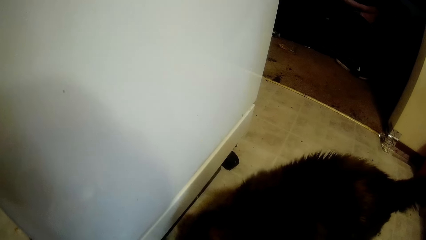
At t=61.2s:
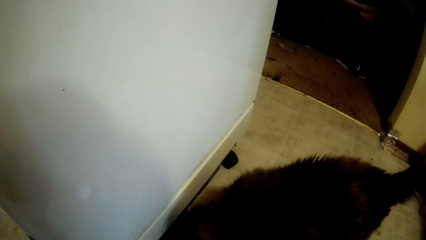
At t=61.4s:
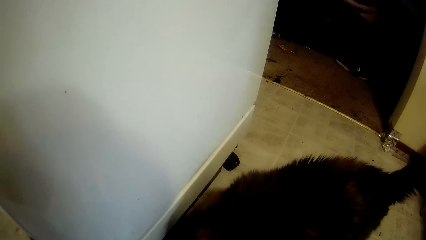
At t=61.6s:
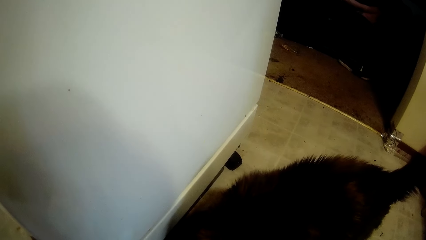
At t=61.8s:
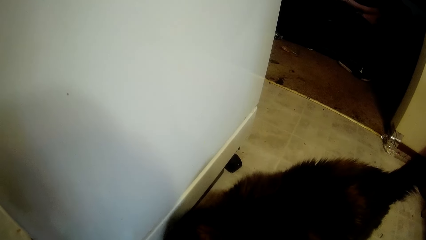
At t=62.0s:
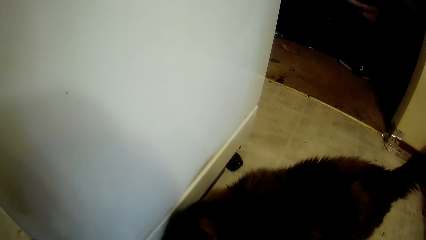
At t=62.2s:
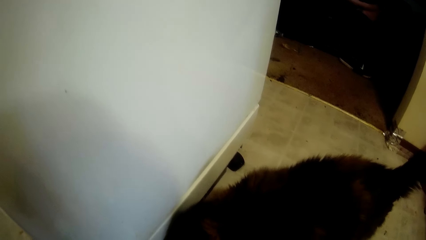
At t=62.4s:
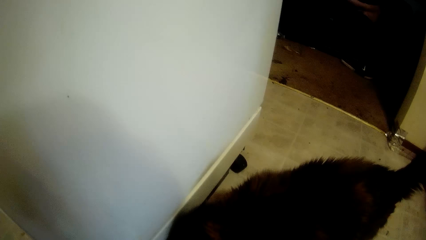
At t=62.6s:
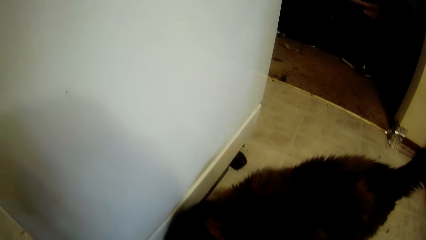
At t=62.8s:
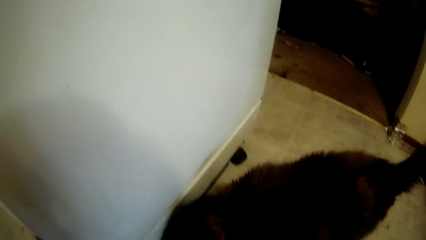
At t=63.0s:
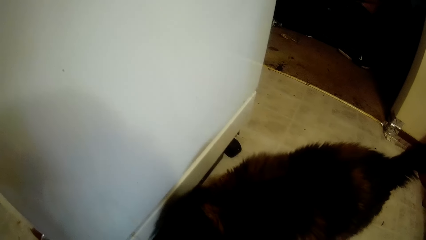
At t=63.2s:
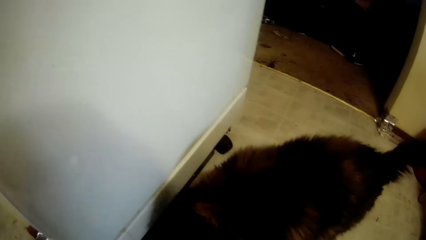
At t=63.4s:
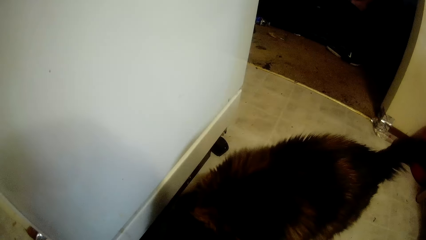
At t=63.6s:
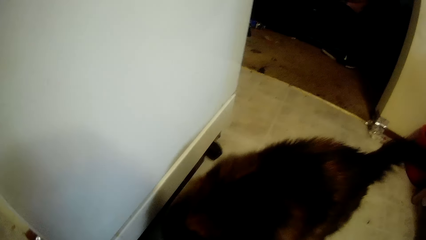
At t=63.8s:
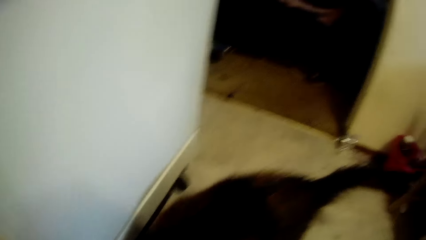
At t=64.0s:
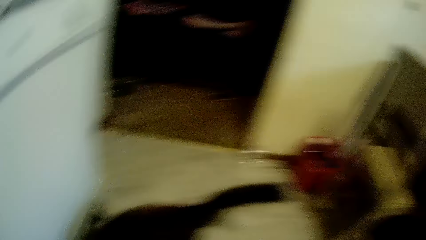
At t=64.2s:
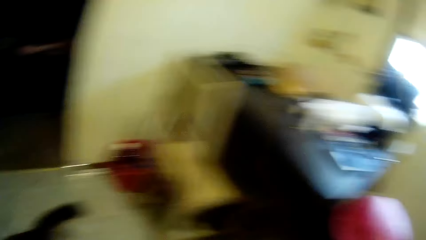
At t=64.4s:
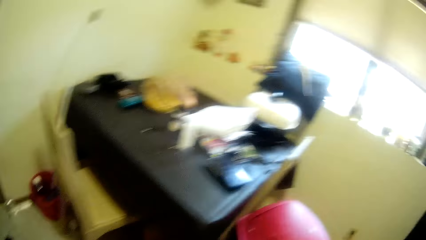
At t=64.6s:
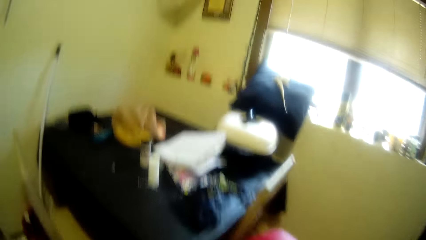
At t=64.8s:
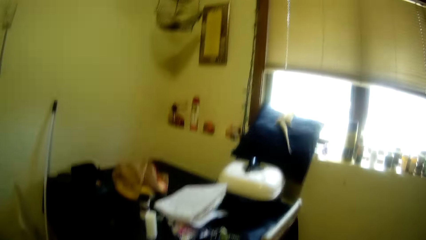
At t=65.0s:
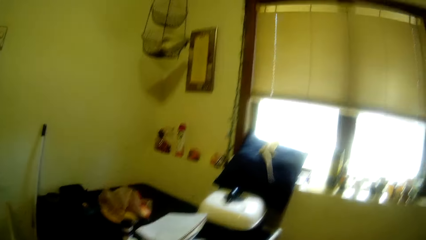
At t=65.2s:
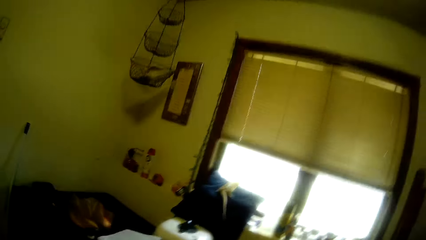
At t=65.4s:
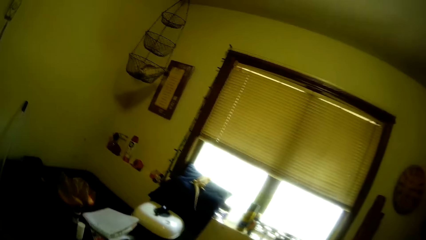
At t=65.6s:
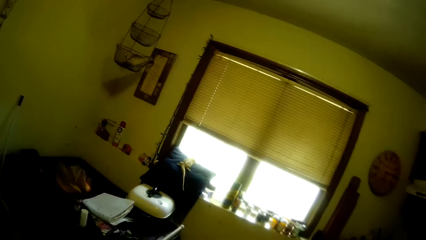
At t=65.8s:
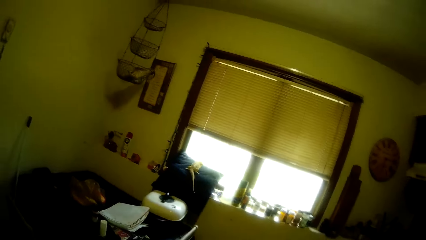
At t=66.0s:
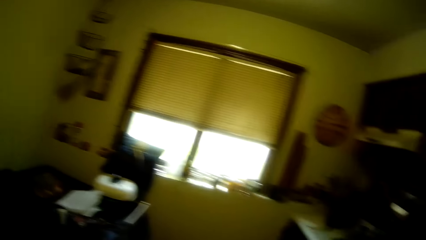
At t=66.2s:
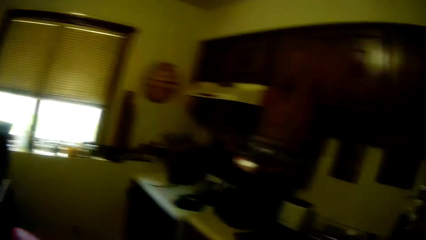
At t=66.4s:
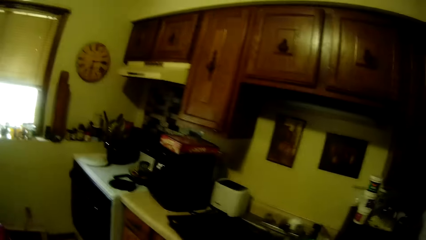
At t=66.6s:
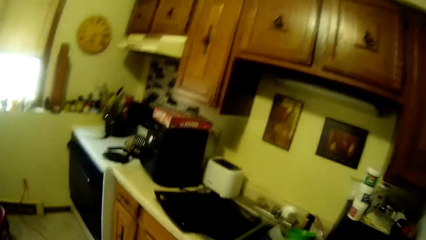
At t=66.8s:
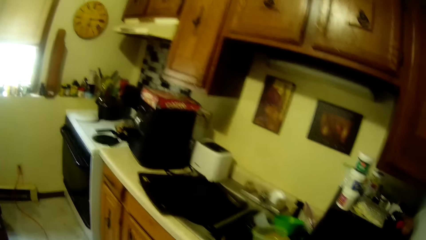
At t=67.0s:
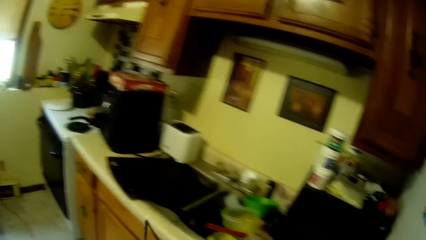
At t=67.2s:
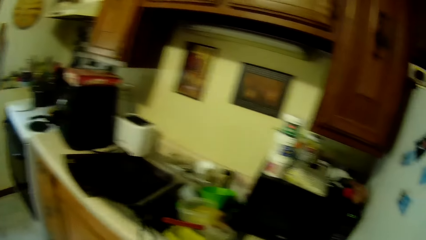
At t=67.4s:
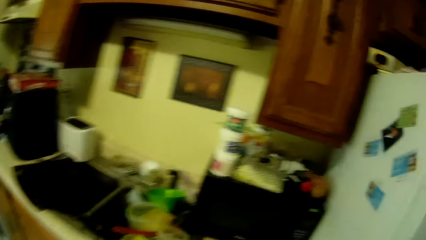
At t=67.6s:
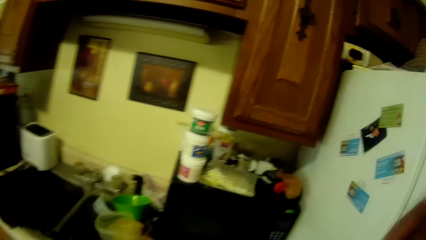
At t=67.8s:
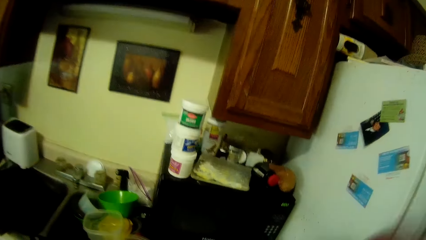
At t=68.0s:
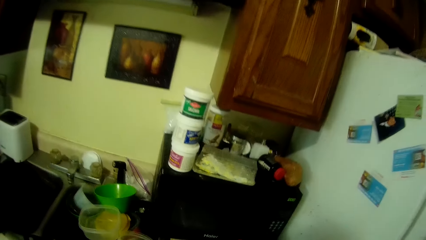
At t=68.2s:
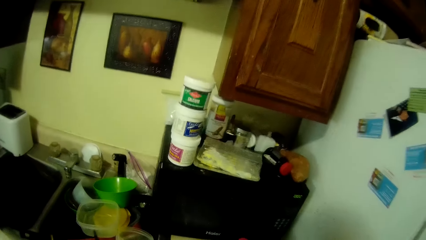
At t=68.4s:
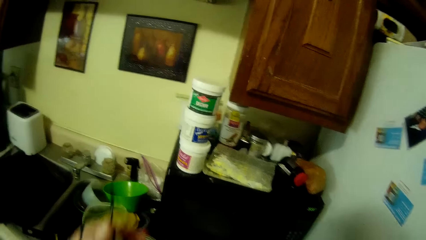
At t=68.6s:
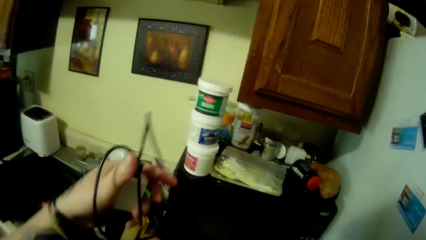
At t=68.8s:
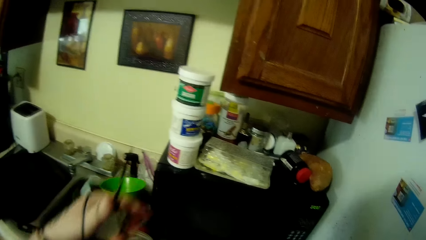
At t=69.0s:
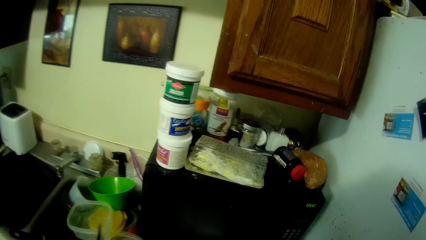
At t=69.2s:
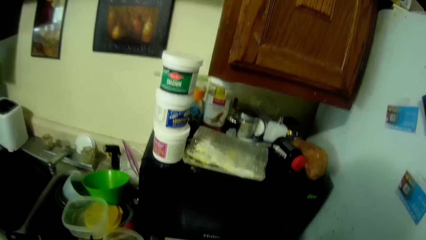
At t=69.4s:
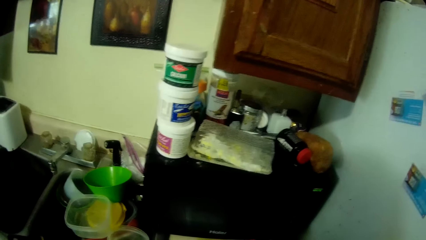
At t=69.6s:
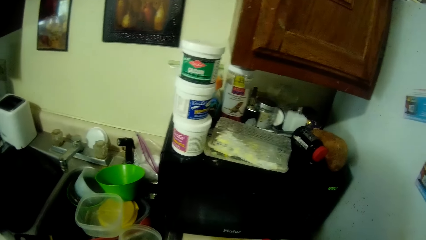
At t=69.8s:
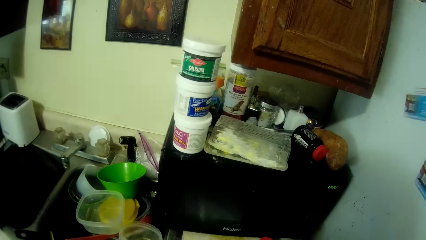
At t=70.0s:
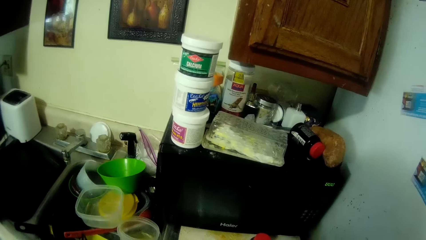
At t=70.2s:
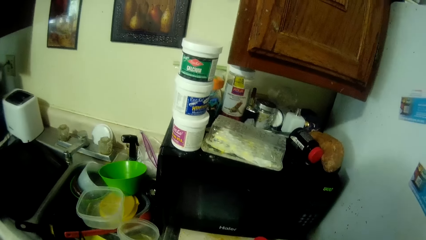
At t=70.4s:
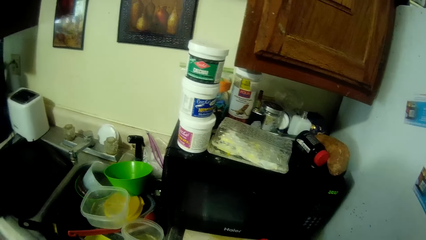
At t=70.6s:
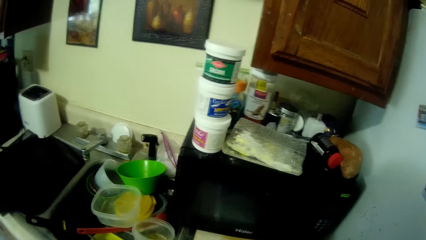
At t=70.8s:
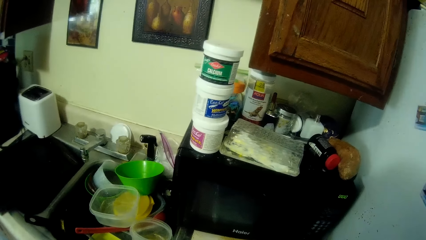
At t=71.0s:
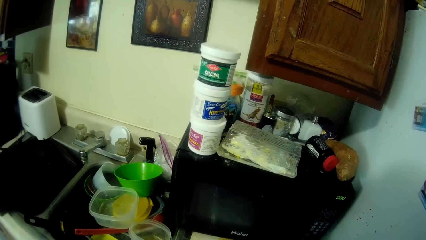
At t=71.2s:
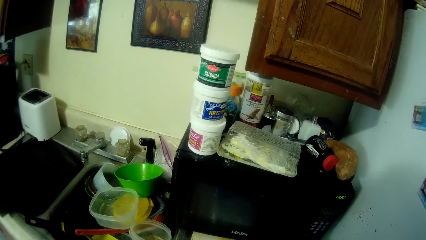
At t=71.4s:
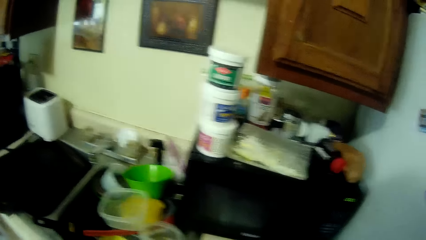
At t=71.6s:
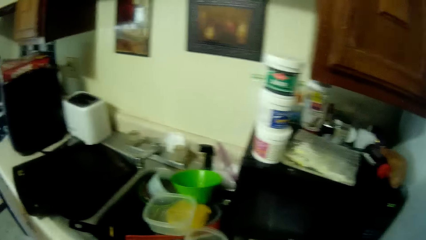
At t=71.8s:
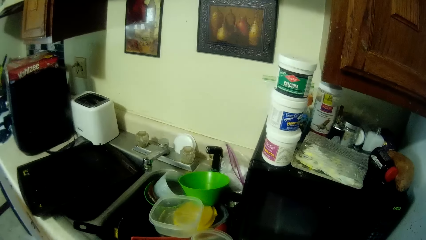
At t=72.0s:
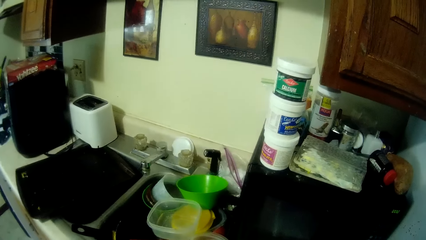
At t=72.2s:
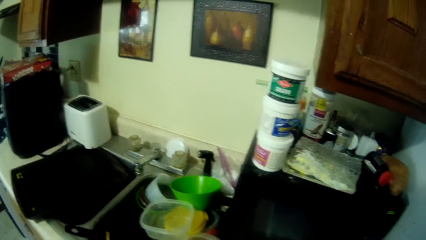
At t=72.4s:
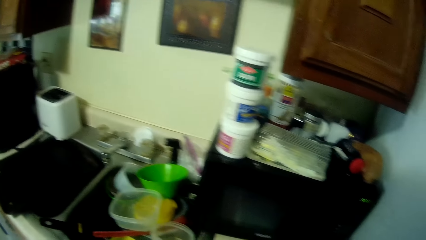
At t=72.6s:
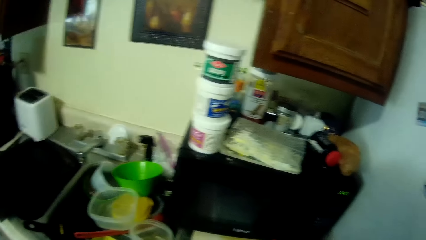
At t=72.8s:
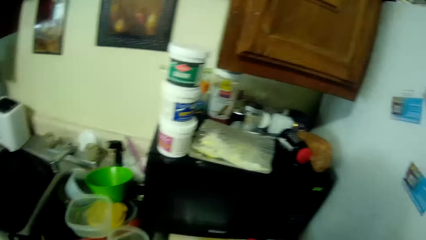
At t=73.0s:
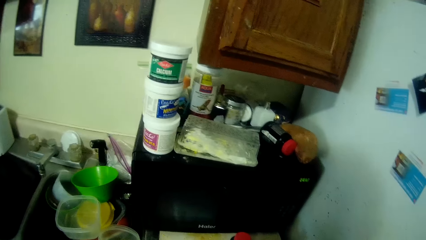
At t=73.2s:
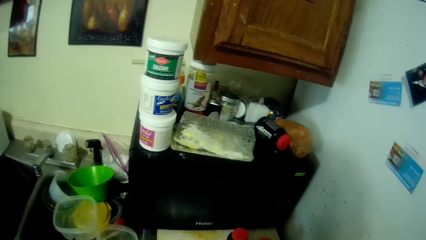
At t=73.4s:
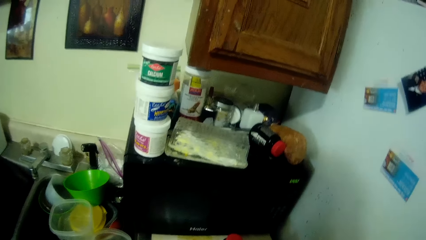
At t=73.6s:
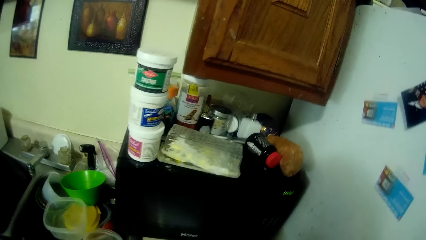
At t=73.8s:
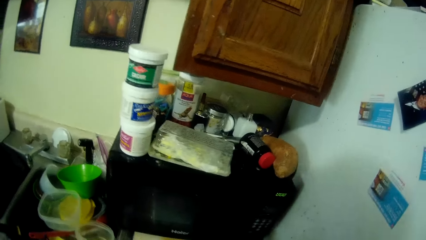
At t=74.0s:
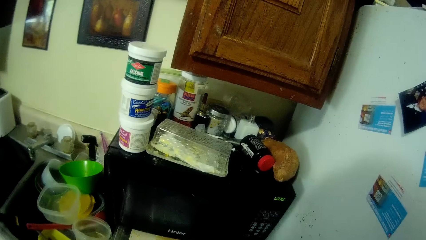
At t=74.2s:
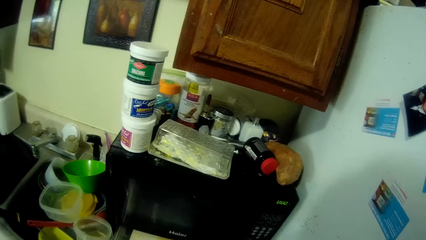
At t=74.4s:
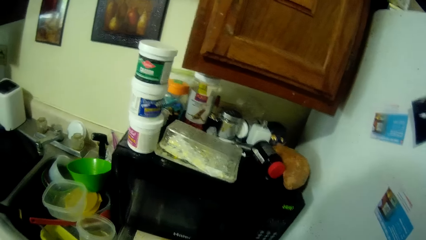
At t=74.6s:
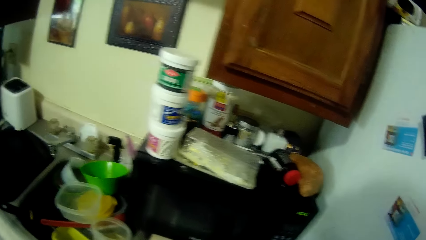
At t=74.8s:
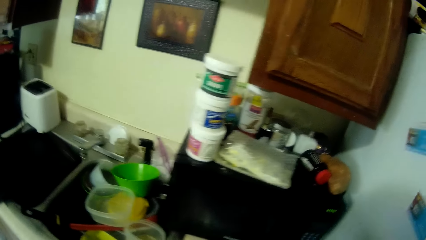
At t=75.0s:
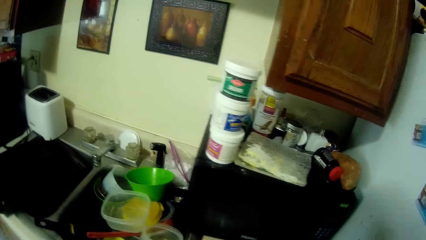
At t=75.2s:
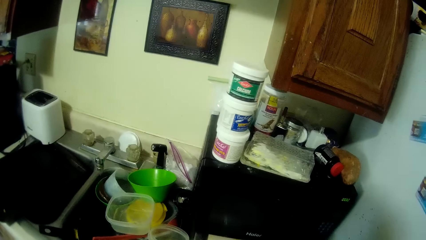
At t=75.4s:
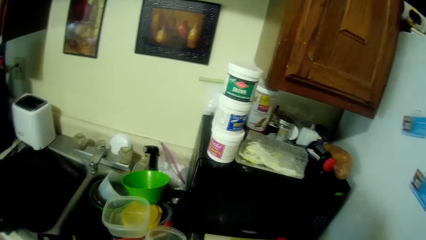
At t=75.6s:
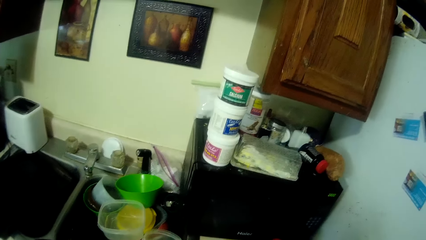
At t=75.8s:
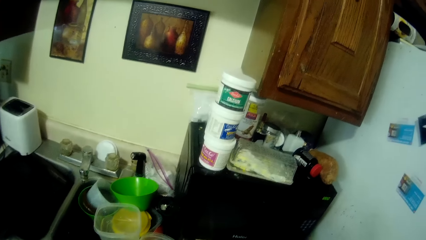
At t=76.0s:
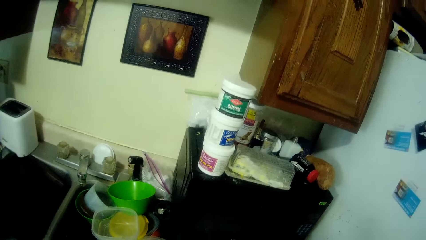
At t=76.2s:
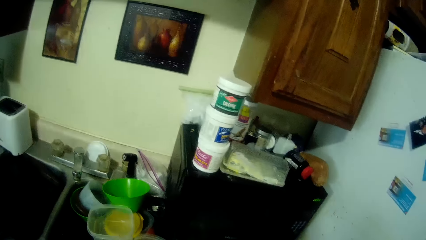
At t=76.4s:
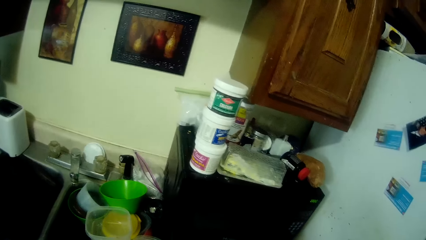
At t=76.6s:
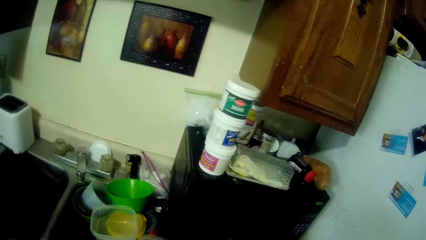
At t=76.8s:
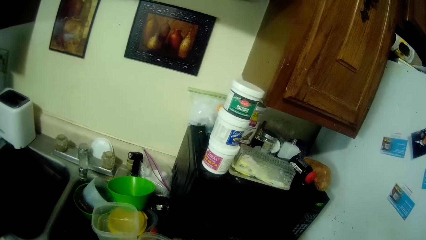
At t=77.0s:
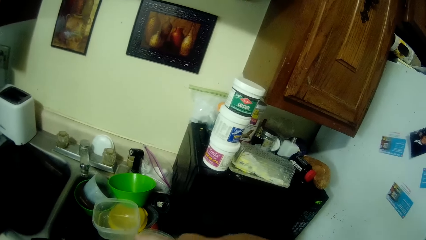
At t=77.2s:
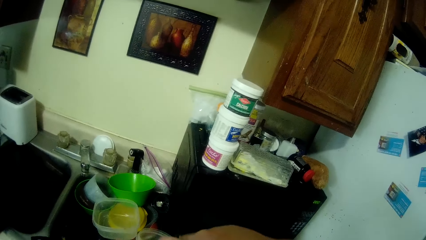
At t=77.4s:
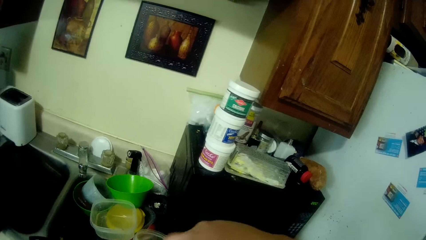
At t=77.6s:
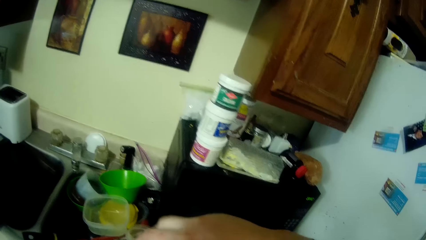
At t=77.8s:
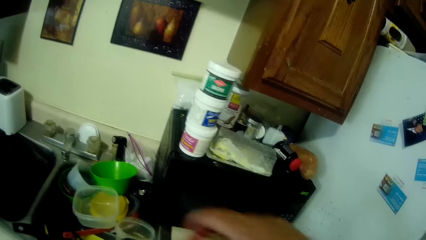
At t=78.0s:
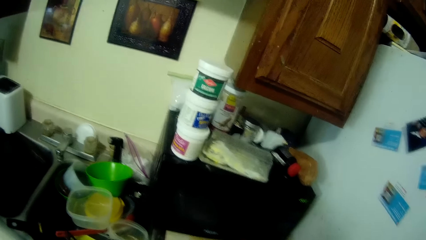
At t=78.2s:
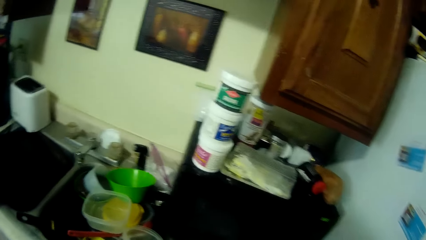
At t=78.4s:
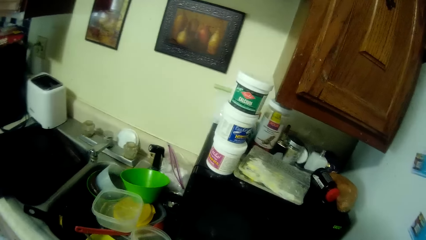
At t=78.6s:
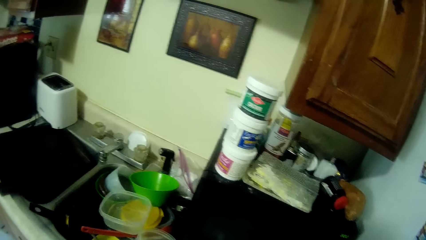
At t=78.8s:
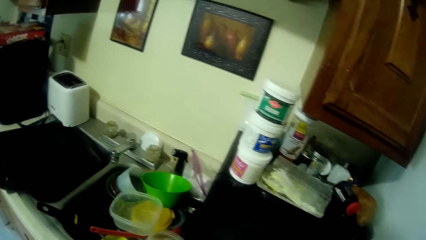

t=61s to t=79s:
The camera wearer moves a hand. They lift a black cord. They look around. They move hands.
